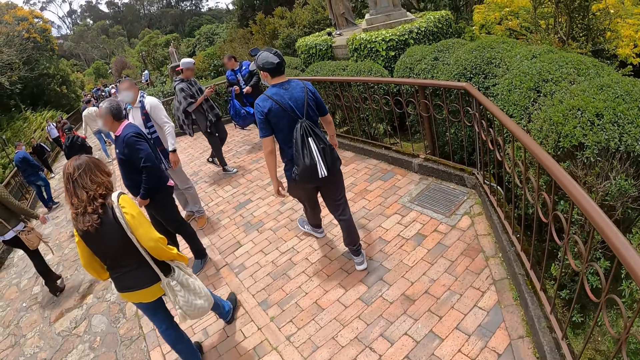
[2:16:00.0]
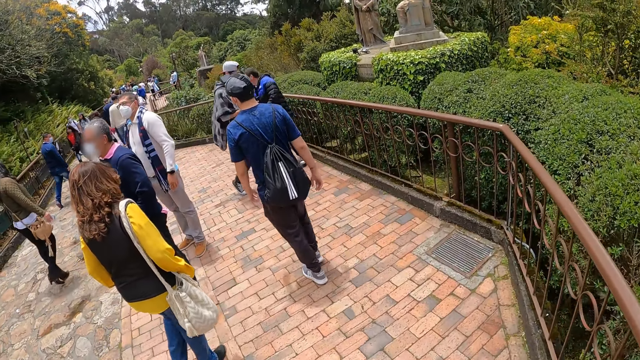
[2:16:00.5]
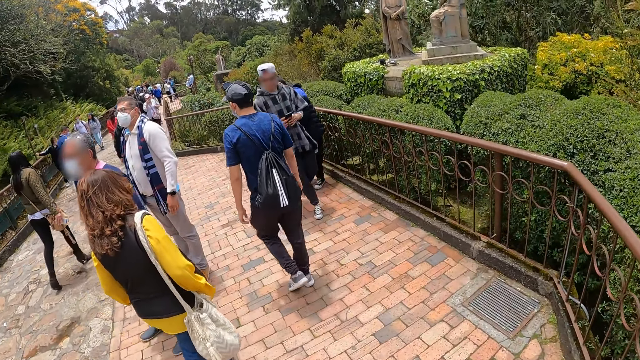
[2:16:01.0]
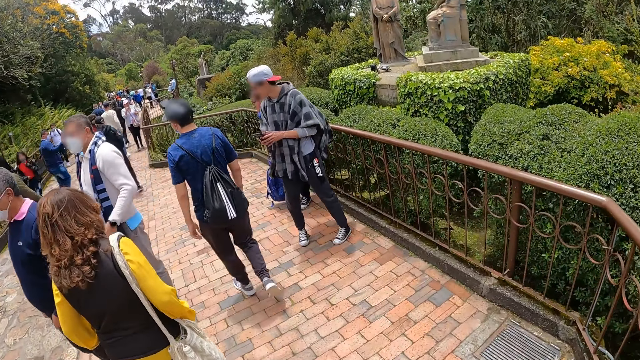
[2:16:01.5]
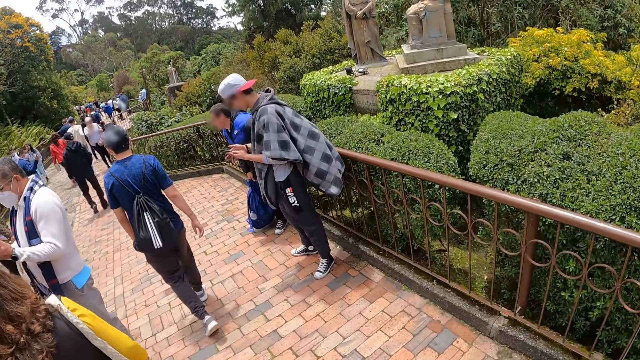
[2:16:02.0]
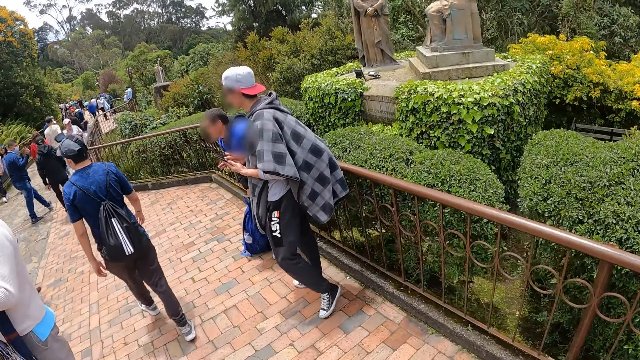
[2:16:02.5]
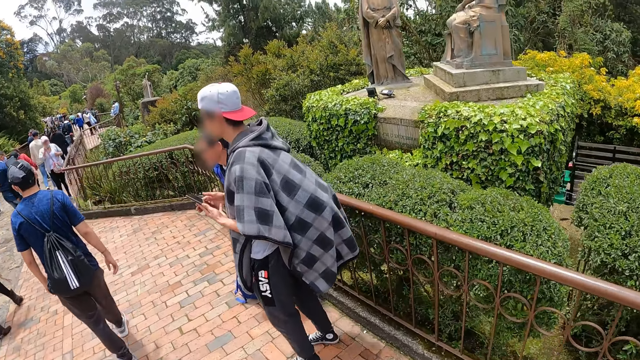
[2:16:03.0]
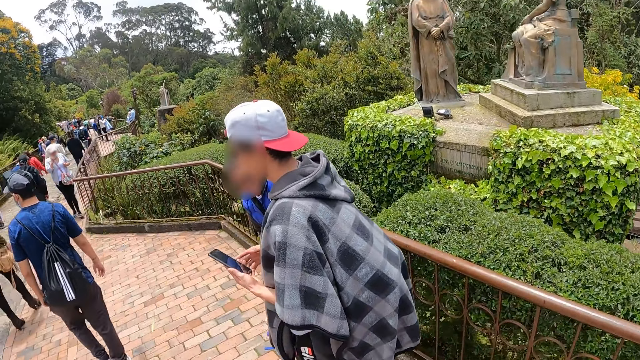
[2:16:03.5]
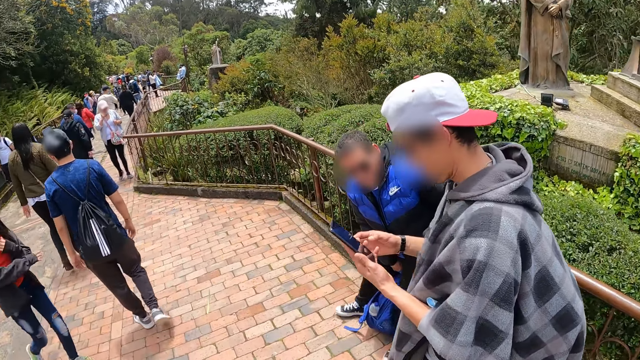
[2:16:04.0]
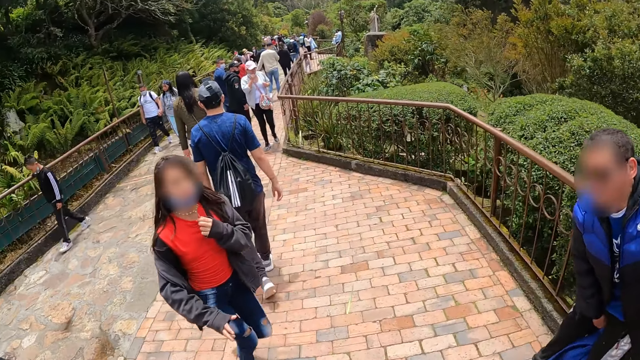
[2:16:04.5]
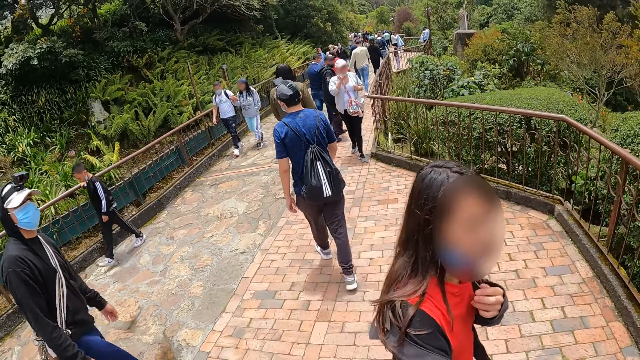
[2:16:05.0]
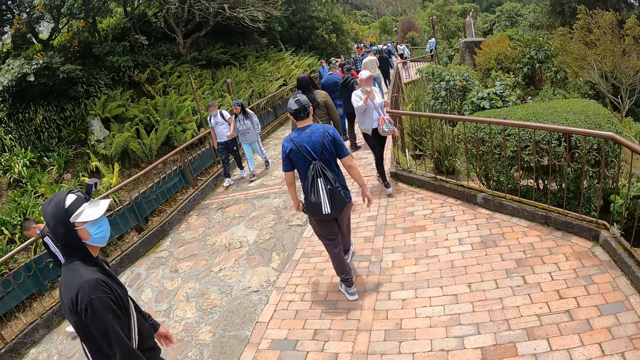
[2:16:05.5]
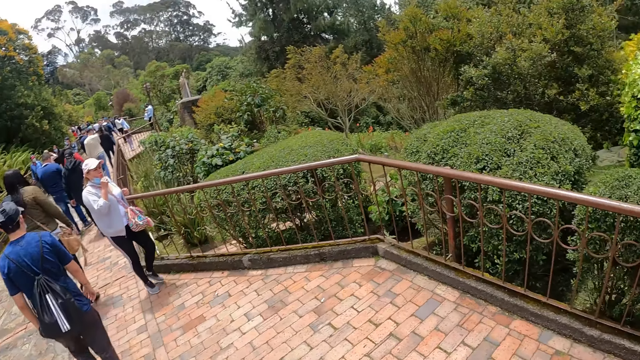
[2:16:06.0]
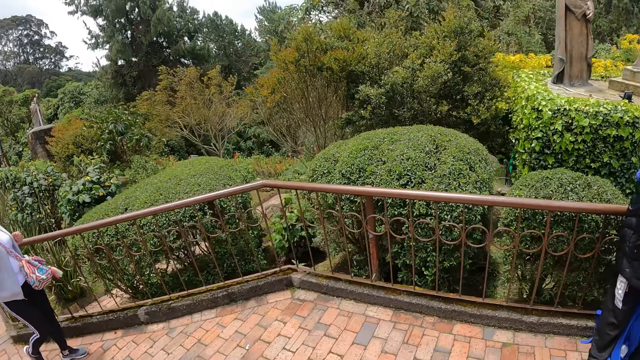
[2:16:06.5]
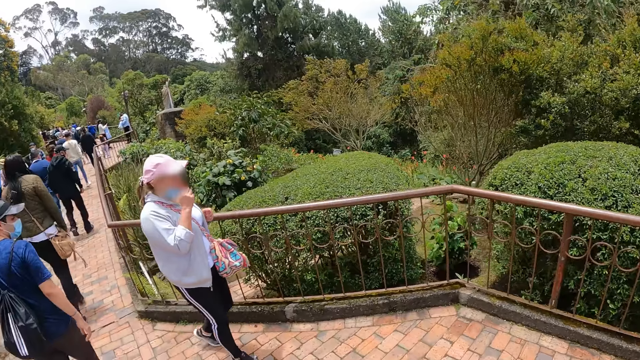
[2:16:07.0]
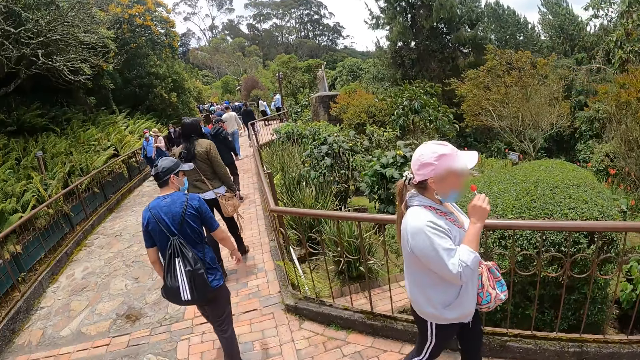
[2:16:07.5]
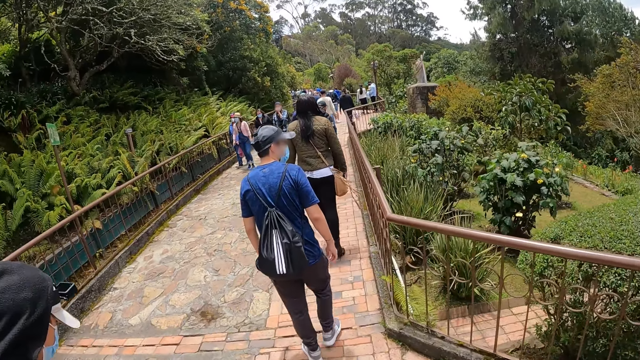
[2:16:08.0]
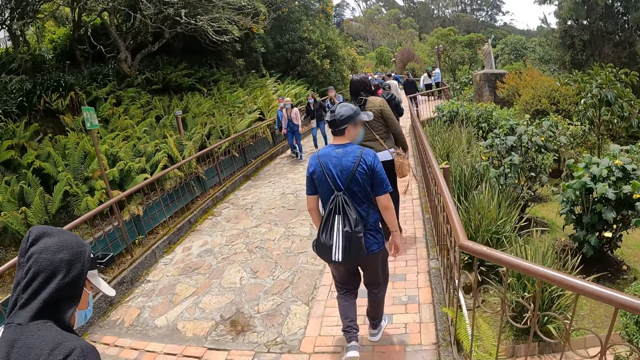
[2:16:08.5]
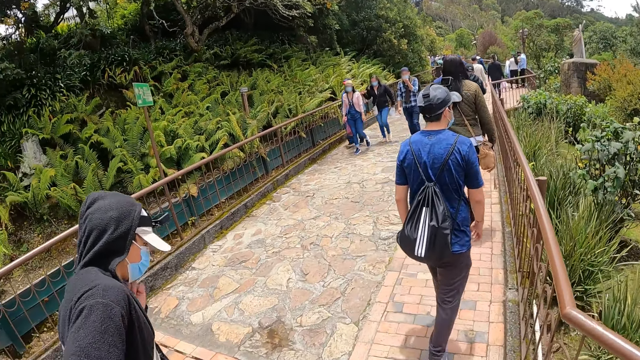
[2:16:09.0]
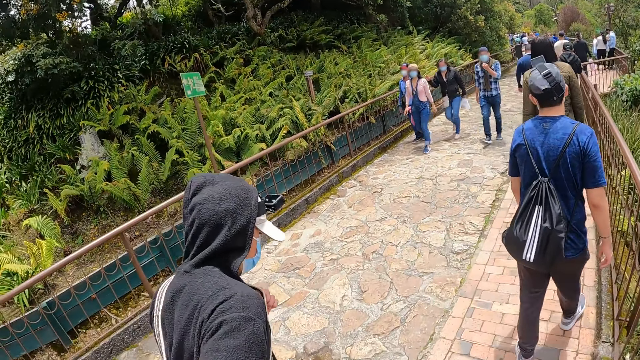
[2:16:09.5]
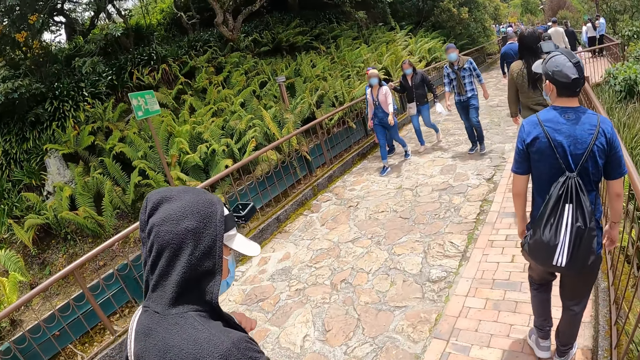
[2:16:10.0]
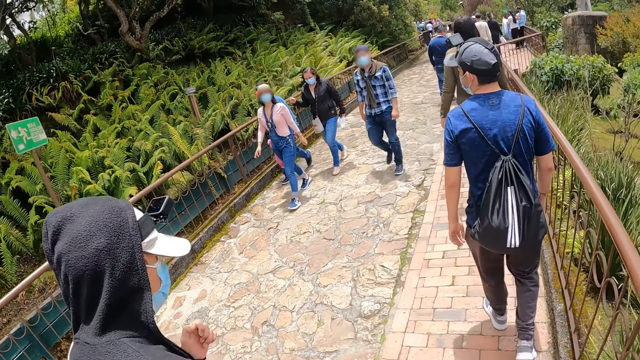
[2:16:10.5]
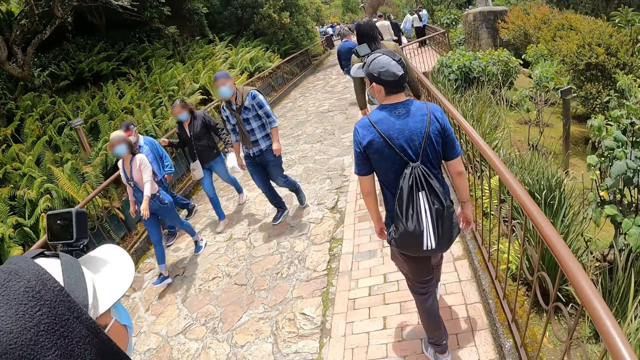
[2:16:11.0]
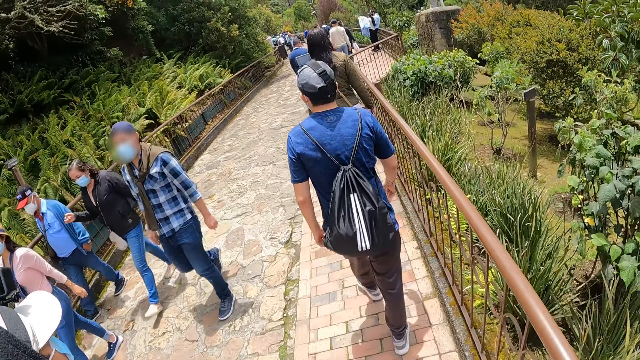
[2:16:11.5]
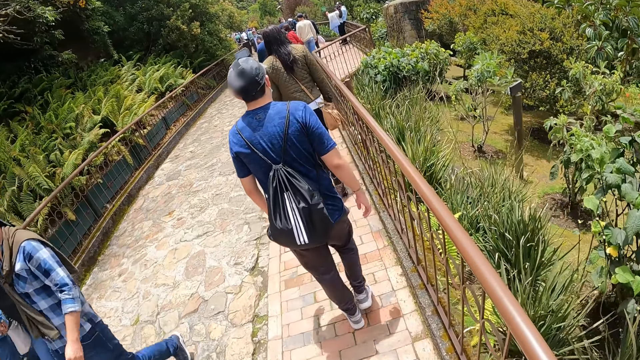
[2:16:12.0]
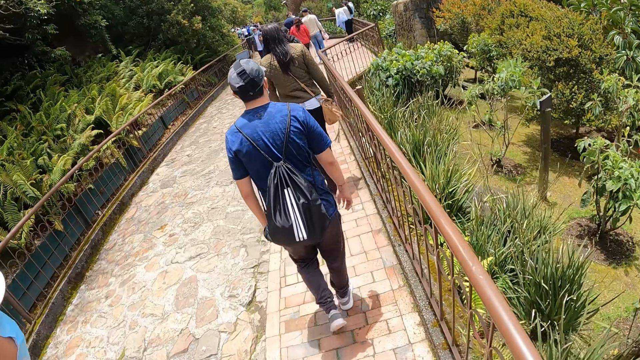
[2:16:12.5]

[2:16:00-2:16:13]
The camera wearer looks around. The man walks around.

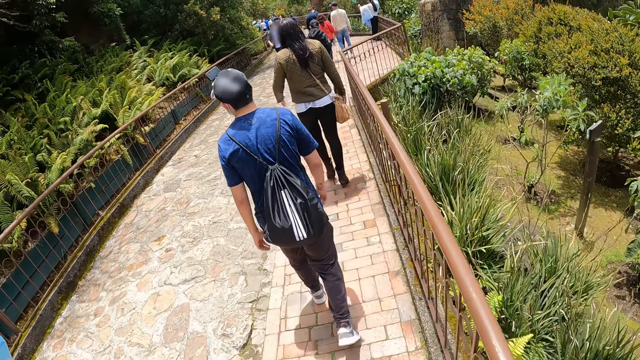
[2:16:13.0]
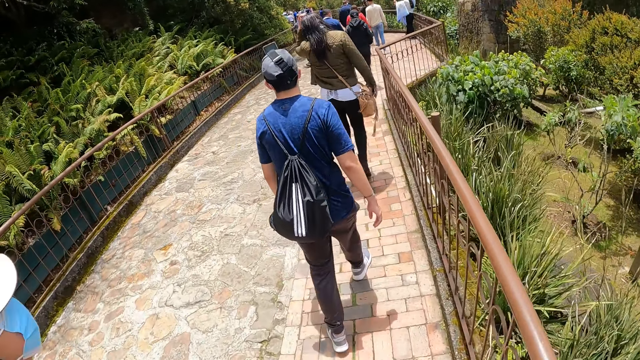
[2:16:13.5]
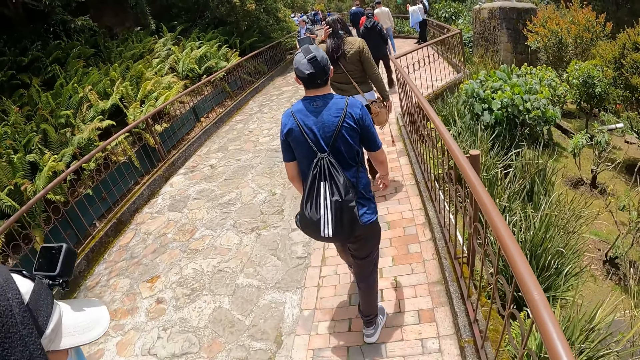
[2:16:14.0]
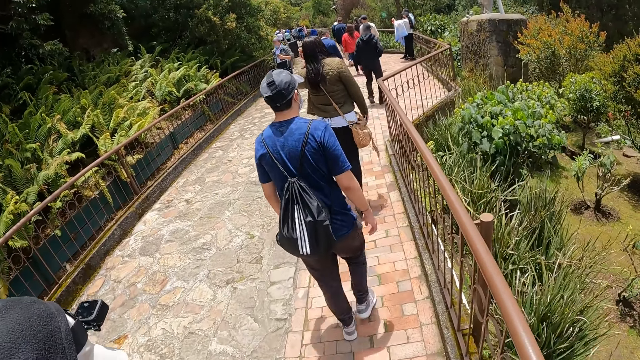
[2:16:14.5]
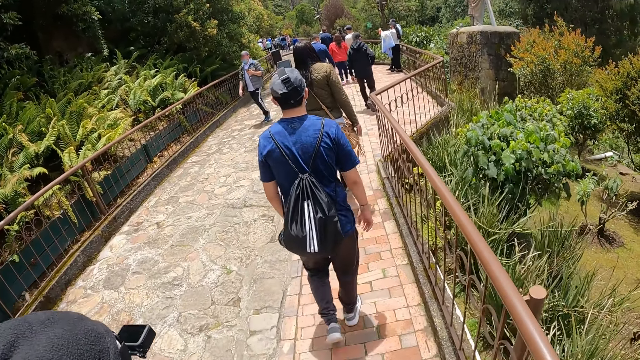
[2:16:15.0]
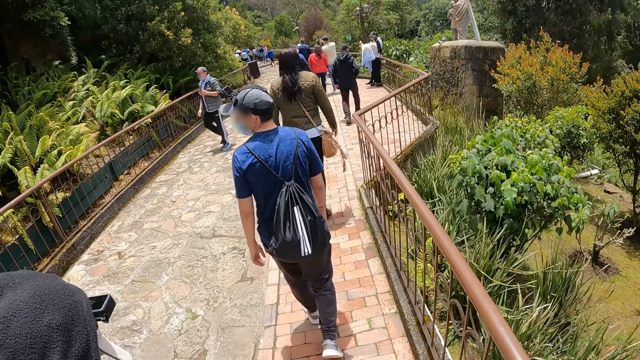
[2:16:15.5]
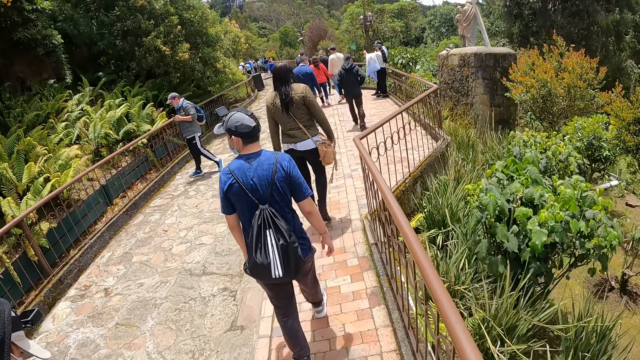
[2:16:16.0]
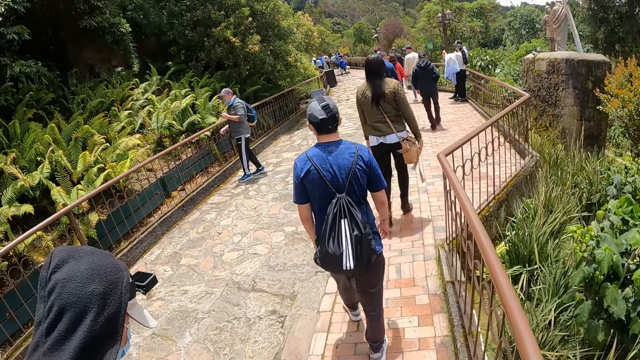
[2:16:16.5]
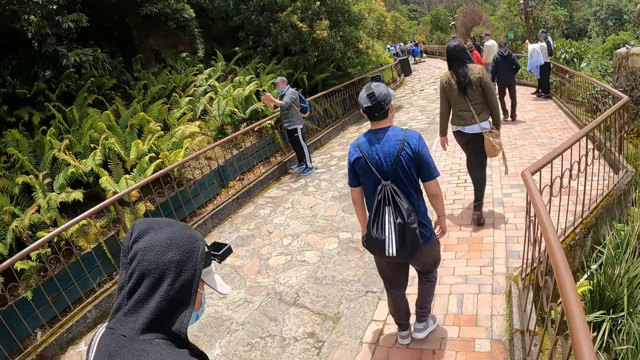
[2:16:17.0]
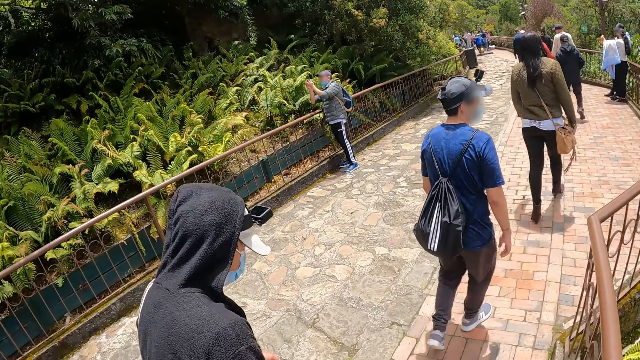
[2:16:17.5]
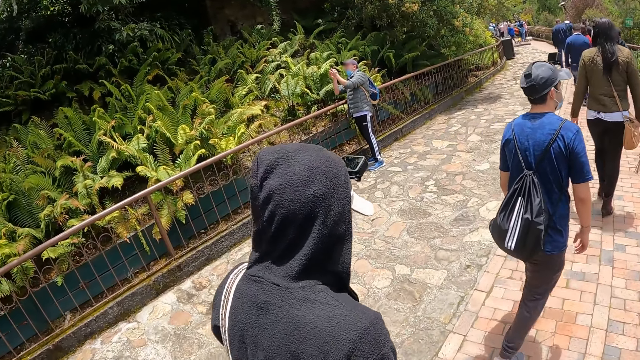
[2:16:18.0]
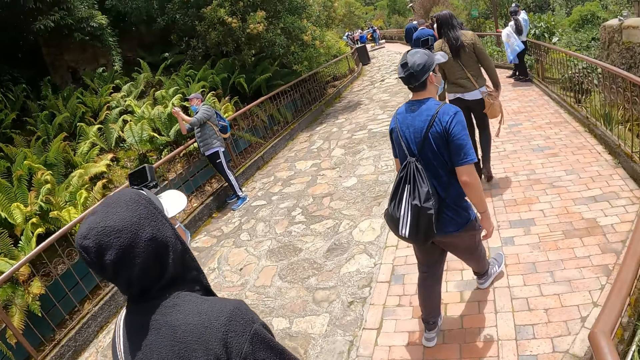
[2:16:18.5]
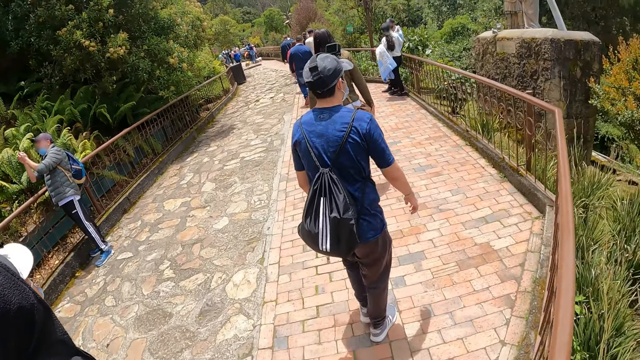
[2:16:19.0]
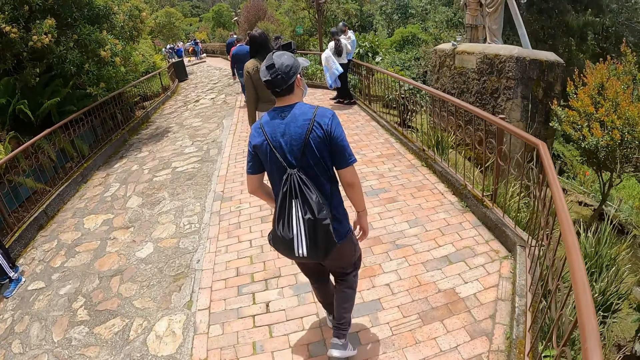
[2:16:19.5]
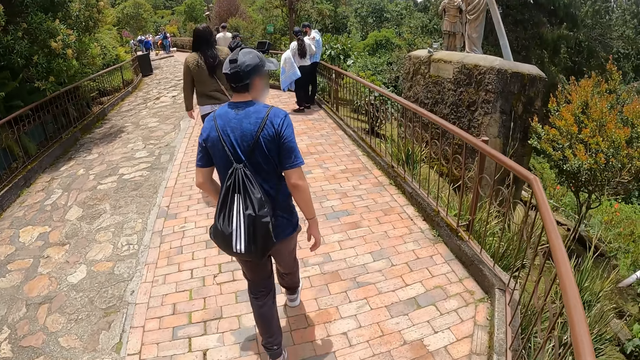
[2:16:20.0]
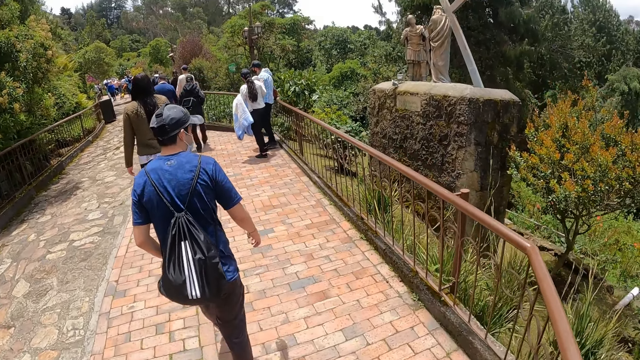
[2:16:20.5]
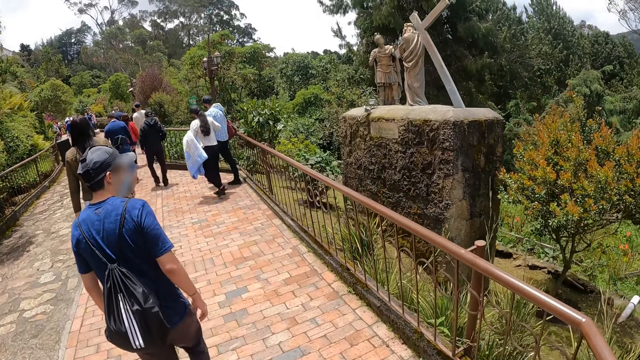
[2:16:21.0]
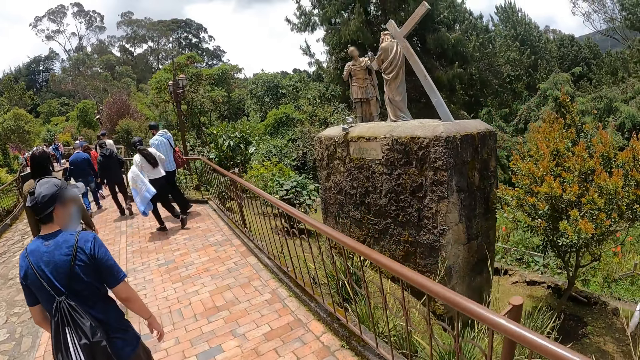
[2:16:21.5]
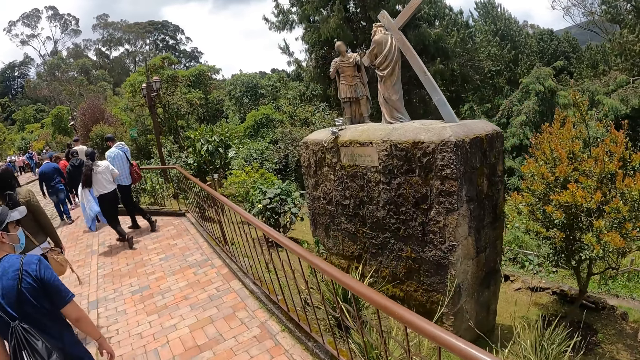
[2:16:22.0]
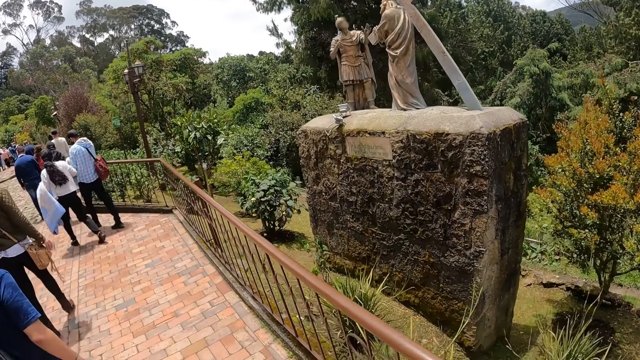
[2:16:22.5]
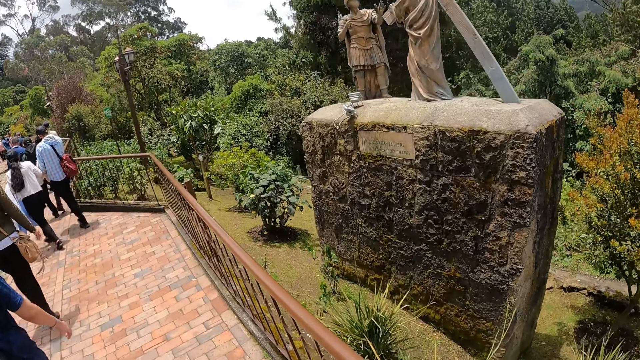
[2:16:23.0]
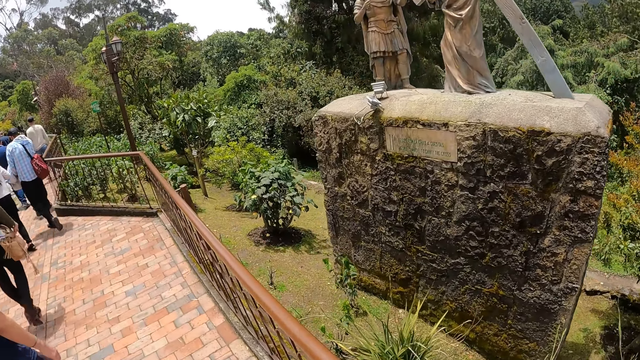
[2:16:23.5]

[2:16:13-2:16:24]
The other man walks around. The camera wearer looks at two statues.
